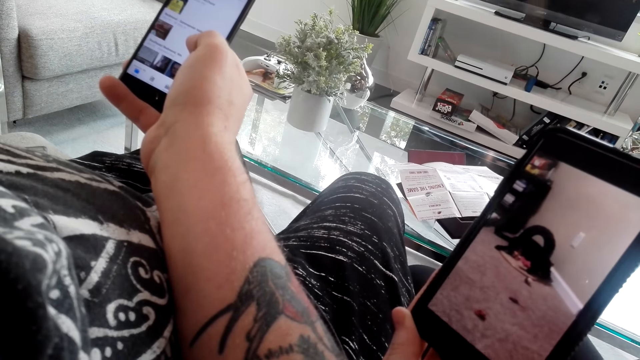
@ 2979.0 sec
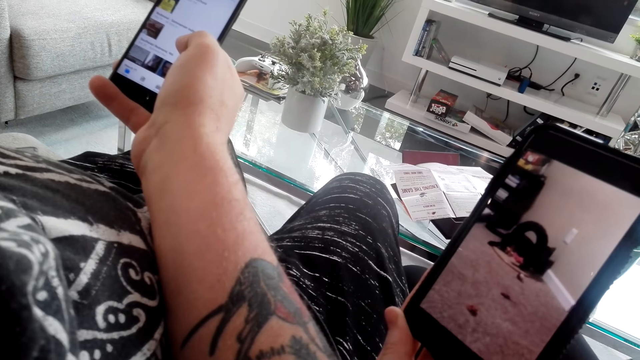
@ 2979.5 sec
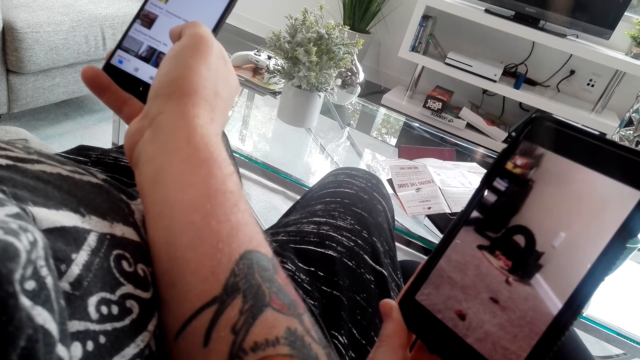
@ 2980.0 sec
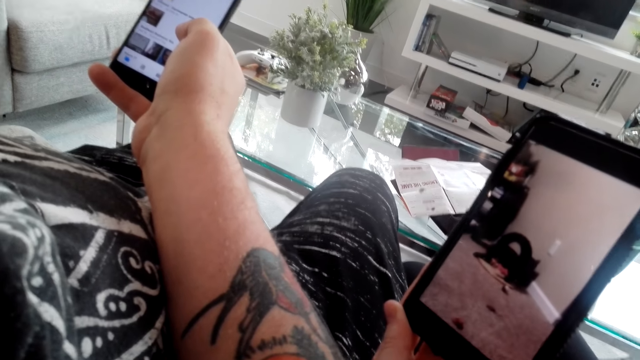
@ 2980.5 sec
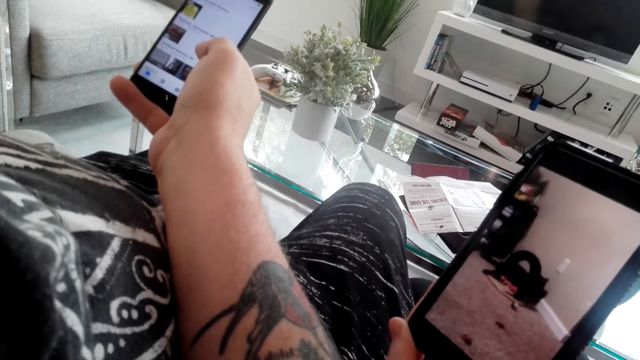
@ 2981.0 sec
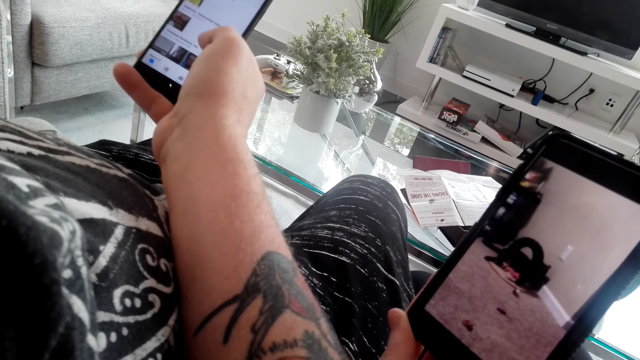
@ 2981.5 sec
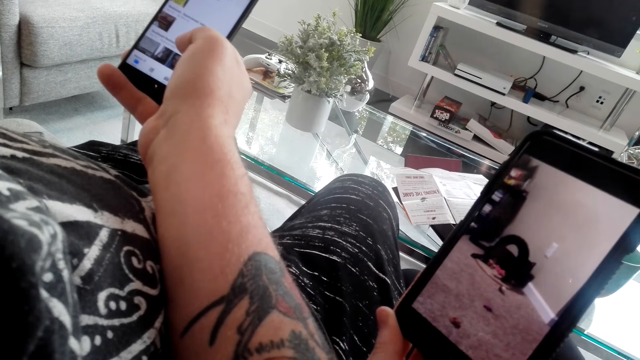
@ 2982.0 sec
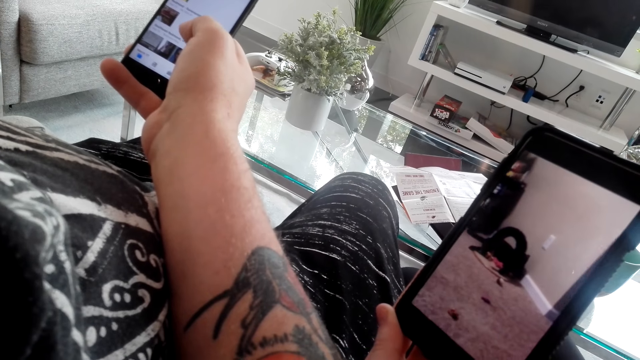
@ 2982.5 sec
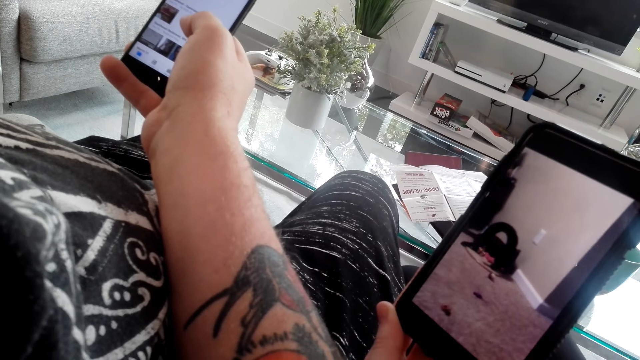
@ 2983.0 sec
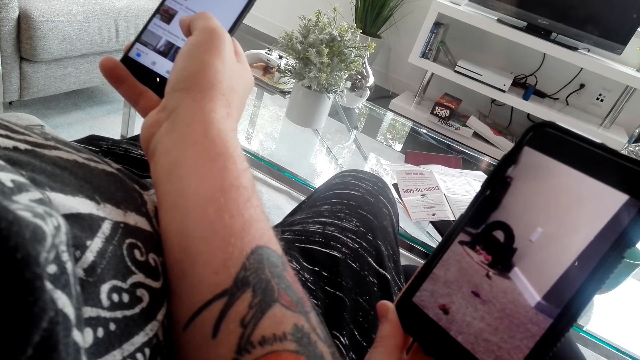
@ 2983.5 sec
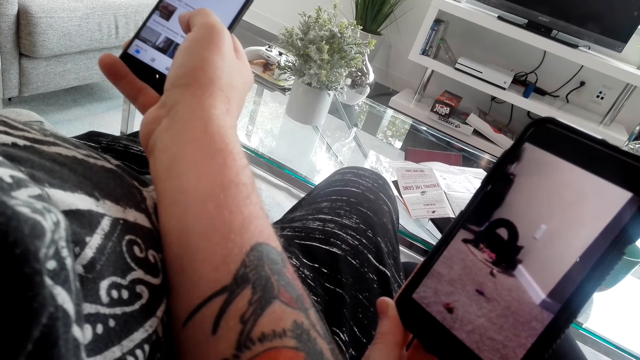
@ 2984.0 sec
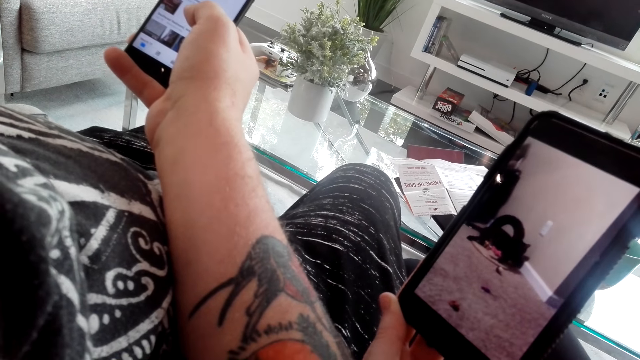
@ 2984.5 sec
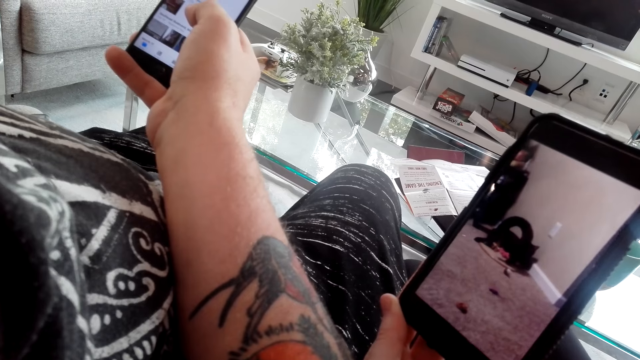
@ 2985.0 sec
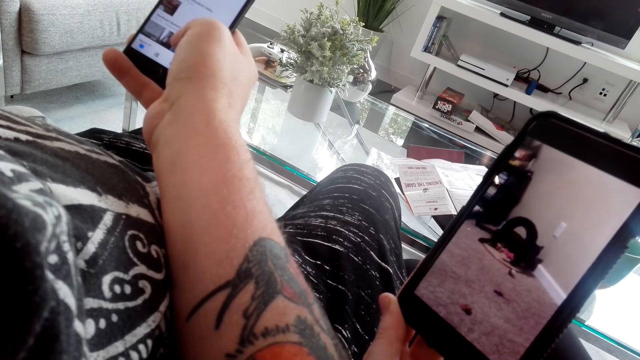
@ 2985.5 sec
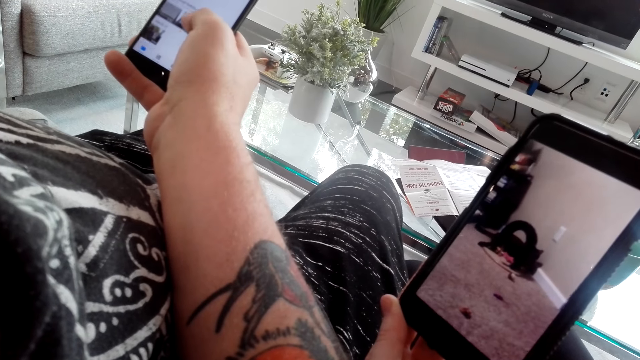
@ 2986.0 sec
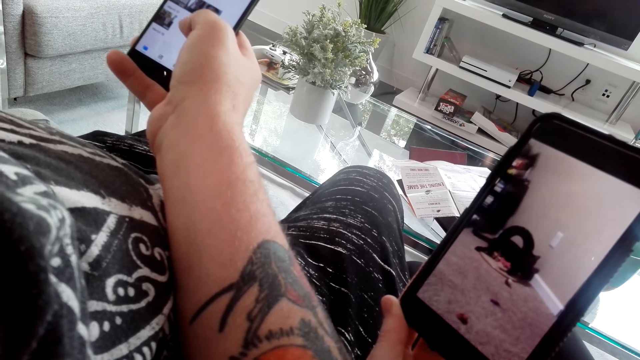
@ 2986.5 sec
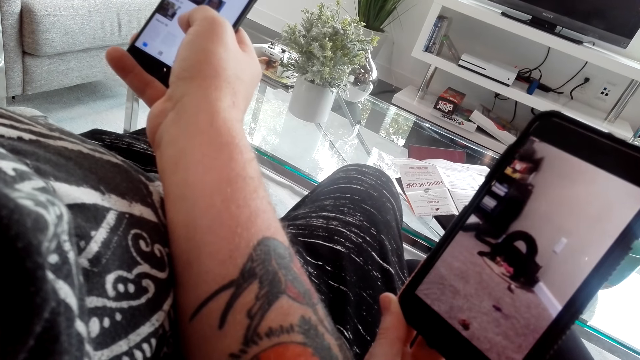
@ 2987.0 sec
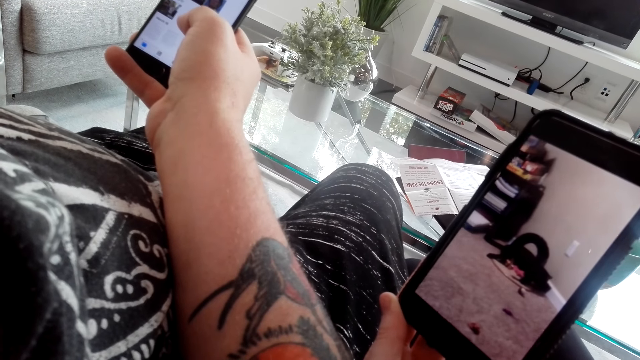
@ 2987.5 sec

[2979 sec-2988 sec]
The camera wearer watches the video.

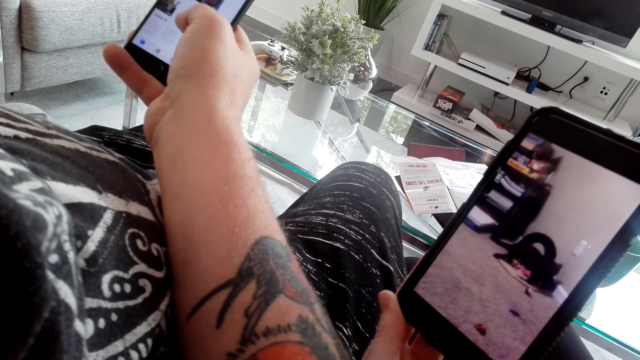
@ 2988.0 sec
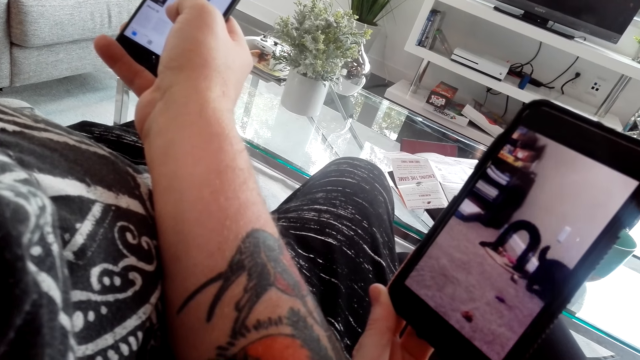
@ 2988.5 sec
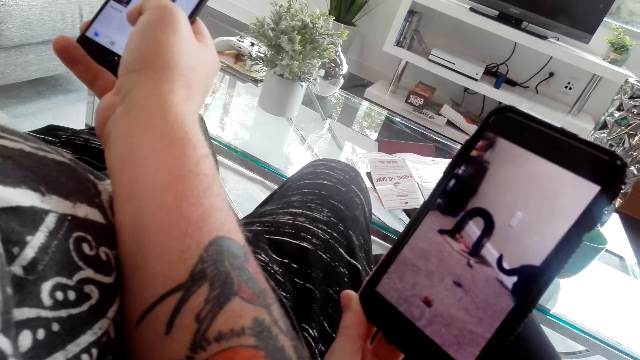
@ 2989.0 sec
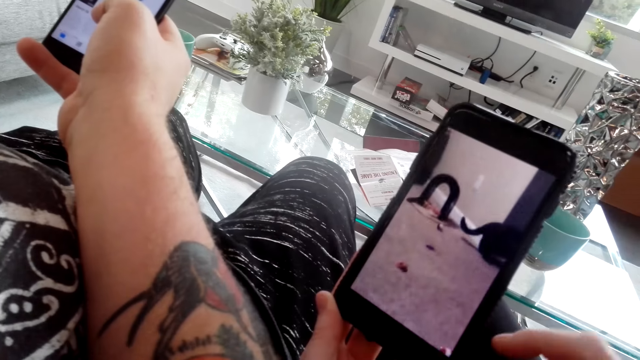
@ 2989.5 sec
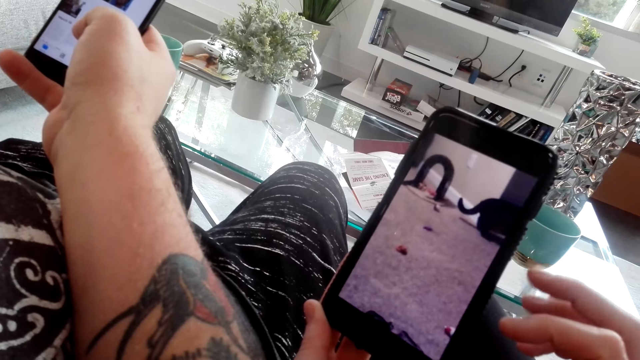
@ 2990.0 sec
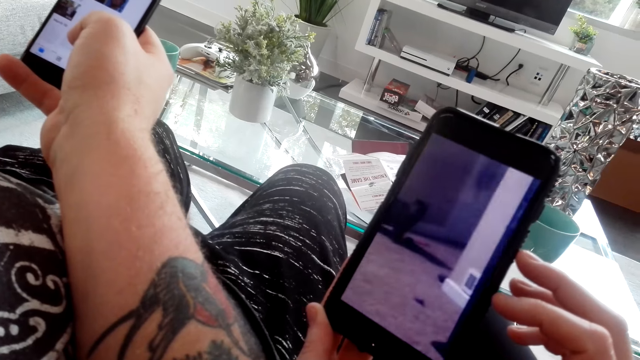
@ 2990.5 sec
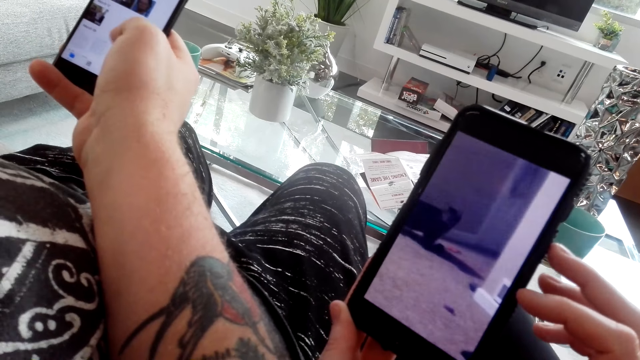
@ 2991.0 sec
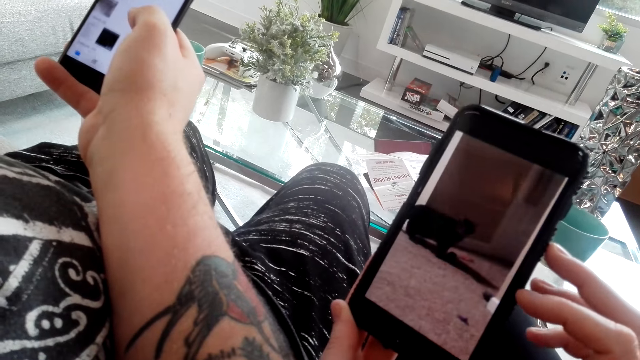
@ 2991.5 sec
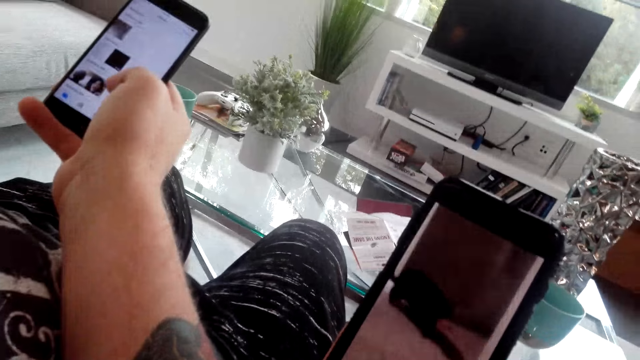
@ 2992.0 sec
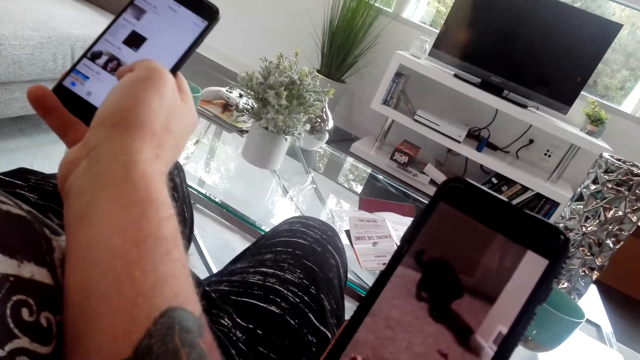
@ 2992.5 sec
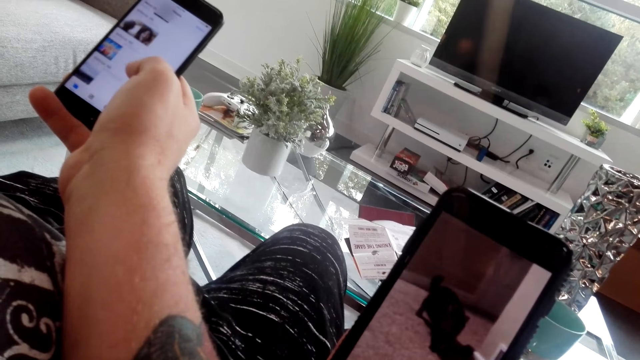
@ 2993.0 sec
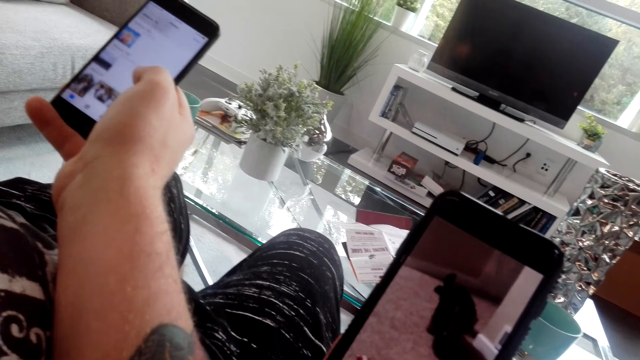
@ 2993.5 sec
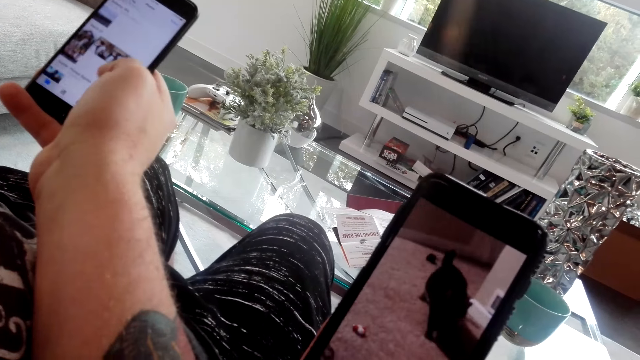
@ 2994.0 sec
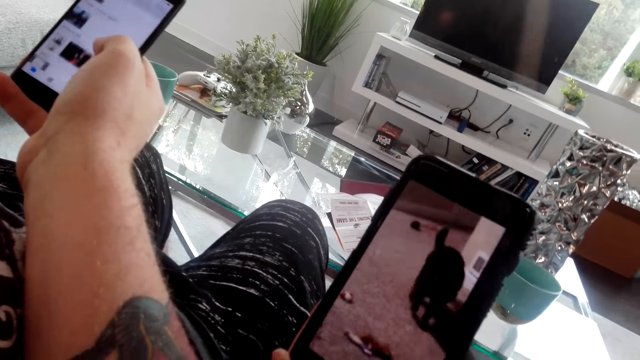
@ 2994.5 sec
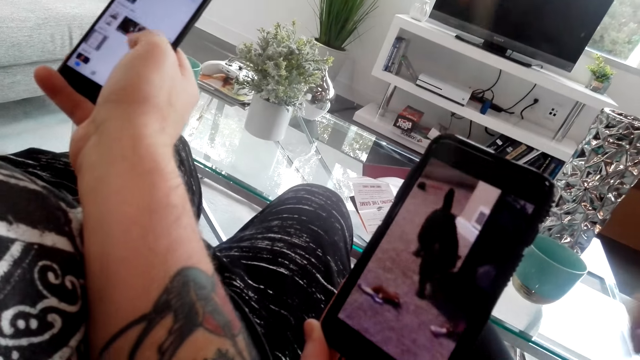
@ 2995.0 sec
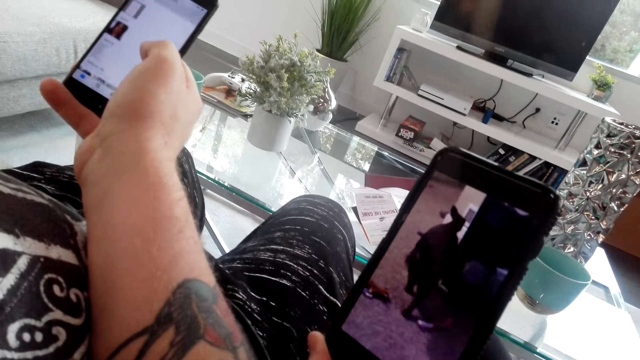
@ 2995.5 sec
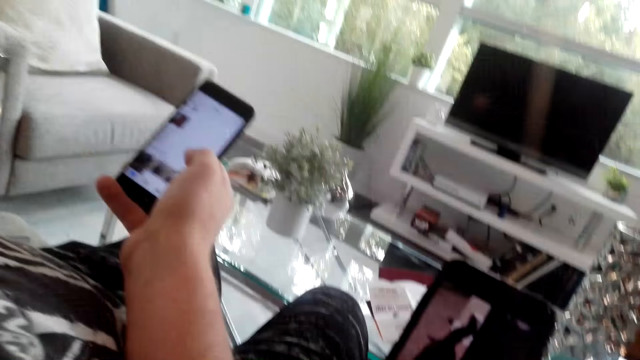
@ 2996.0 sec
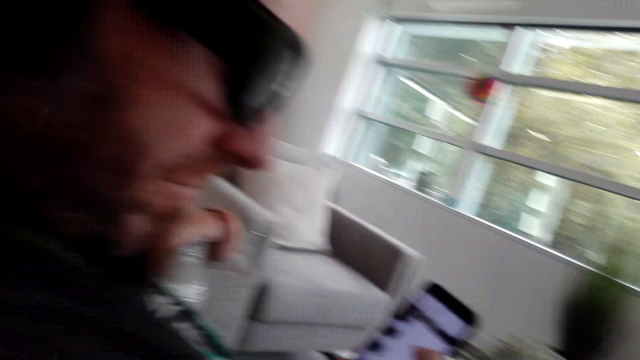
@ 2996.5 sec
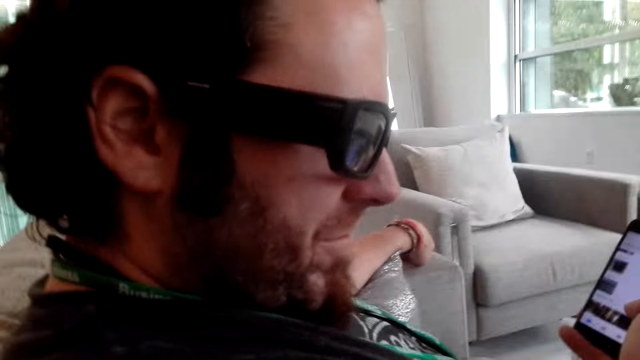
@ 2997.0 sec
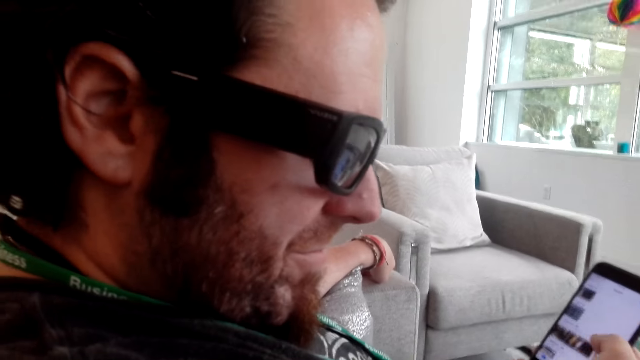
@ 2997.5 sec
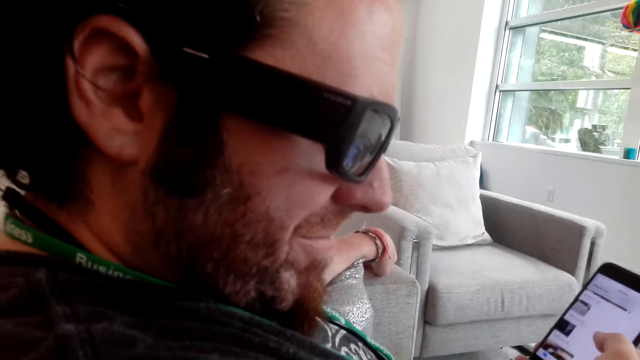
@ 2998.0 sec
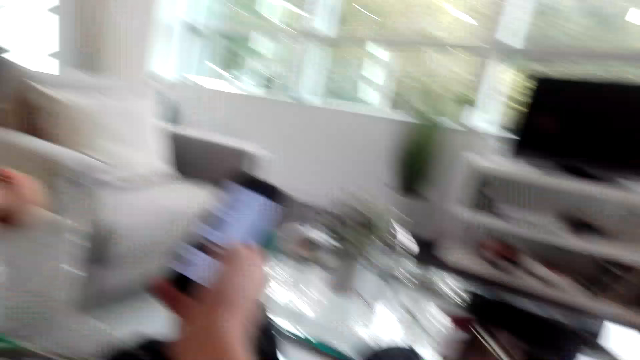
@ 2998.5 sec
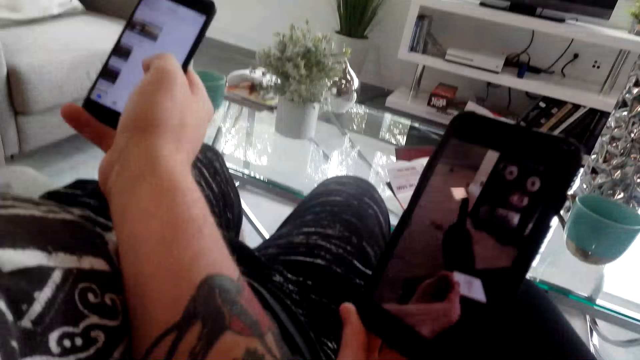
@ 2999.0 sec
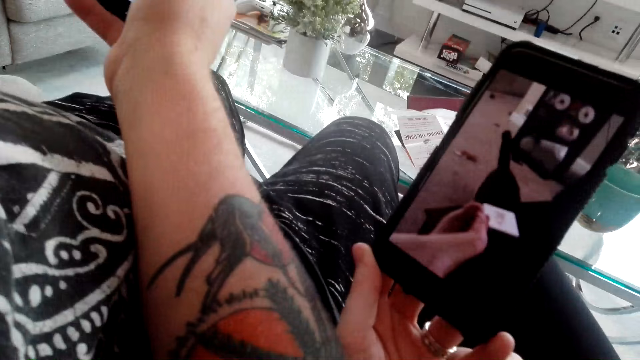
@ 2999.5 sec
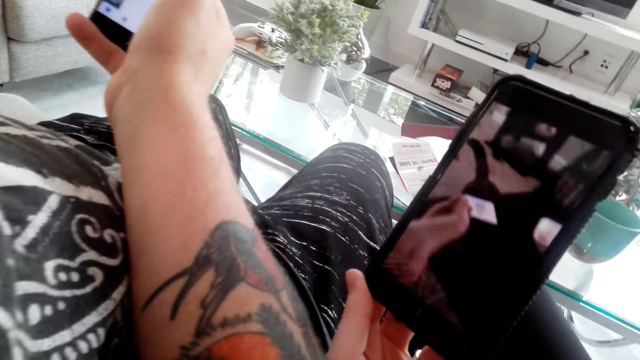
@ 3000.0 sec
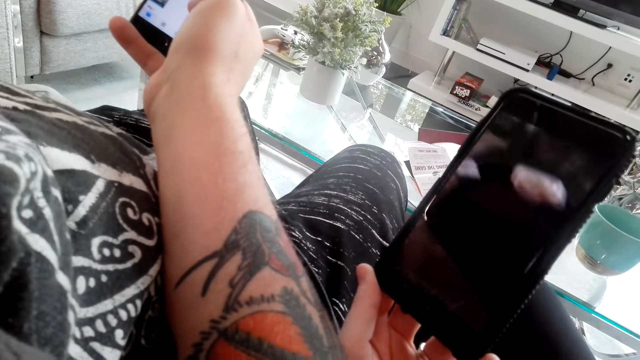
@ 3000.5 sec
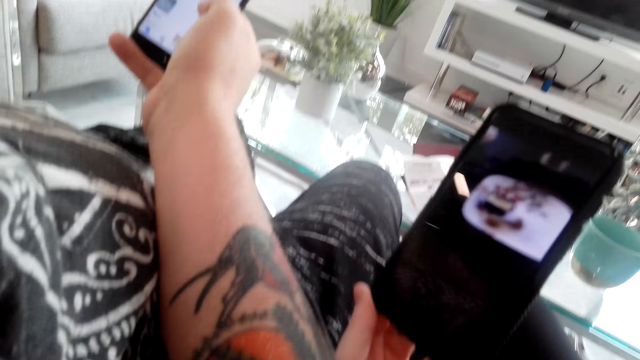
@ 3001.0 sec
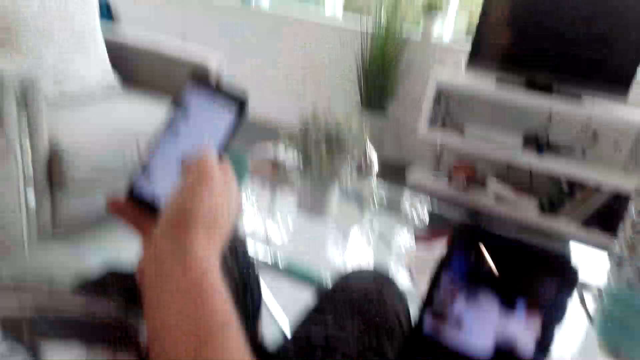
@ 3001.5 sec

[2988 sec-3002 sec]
The camera wearer sways the right hand. They watch a video on a phone. They look around. A person scrolls on a phone. The camera wearer watches the video on the phone.
